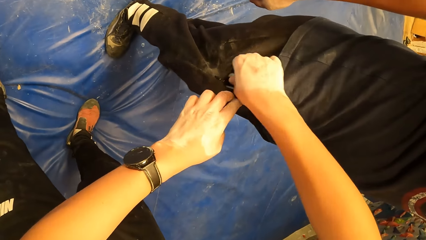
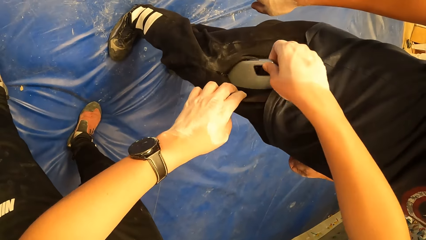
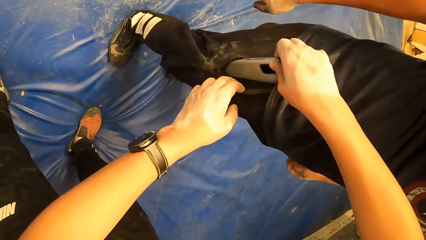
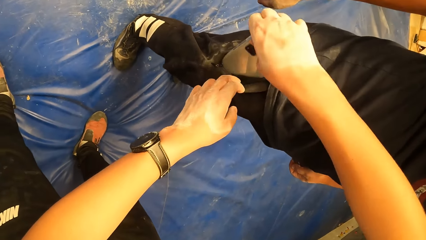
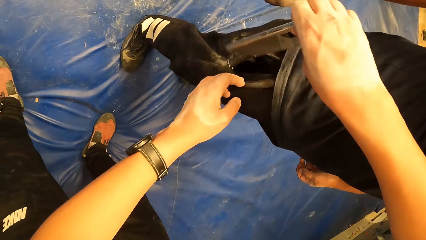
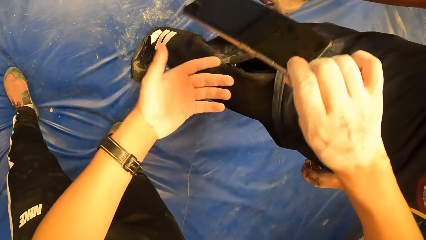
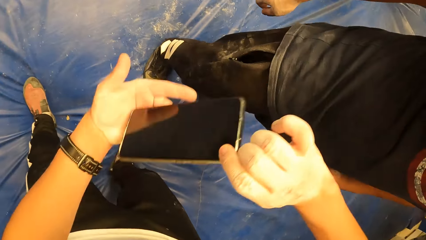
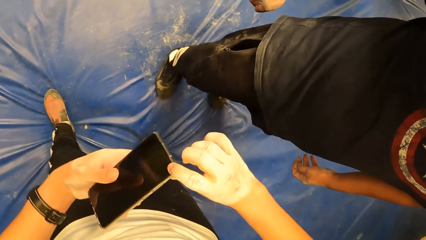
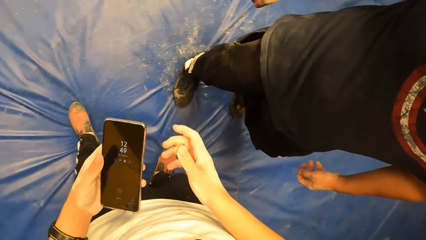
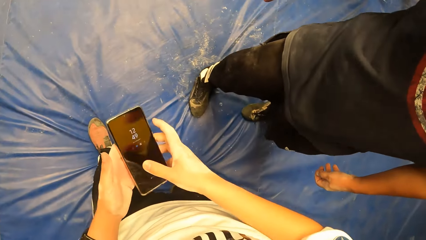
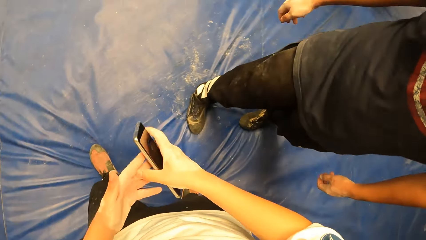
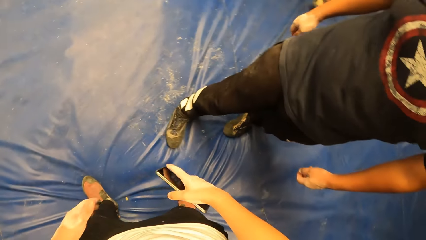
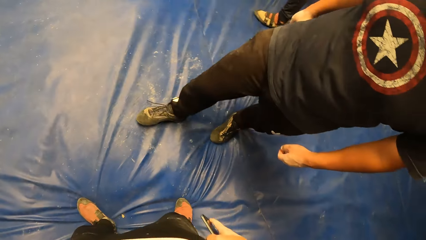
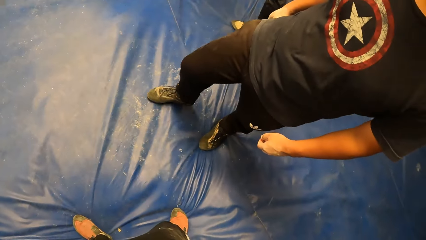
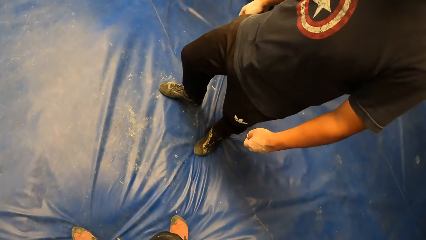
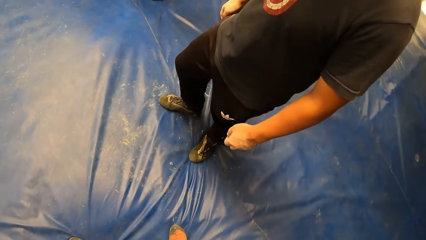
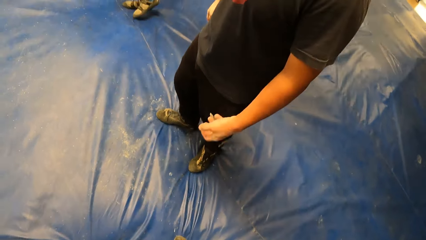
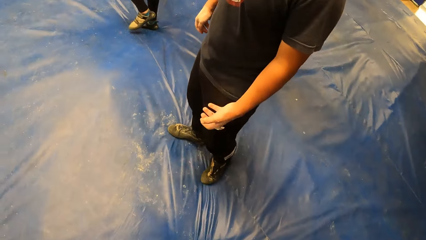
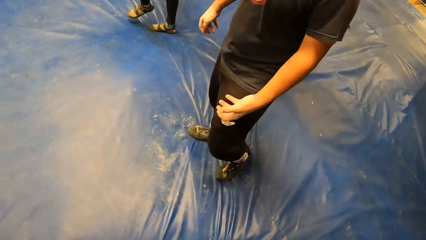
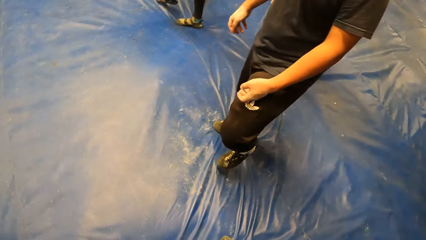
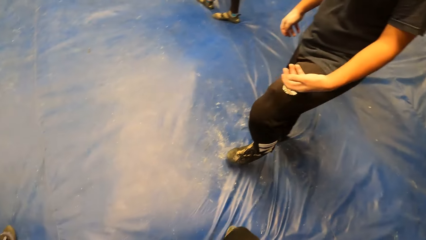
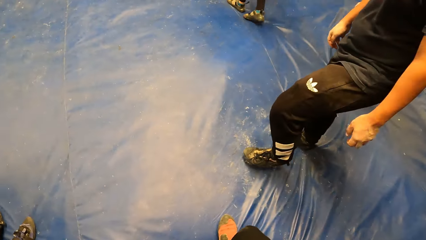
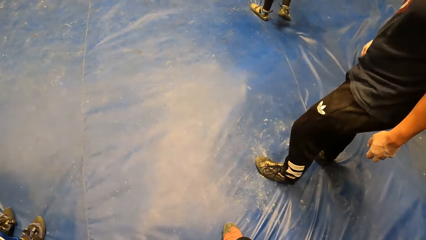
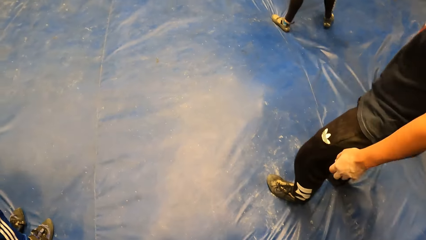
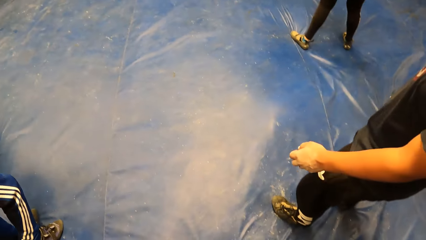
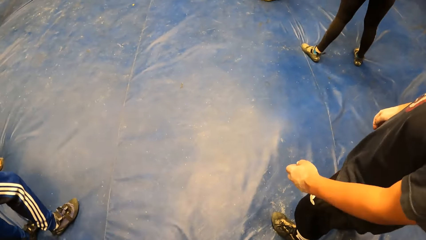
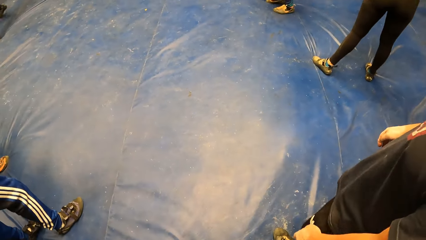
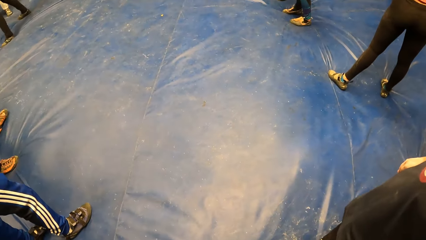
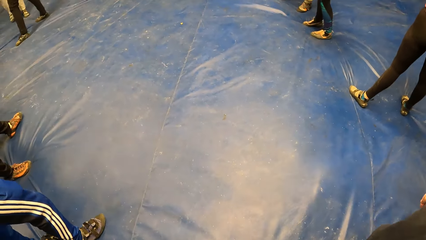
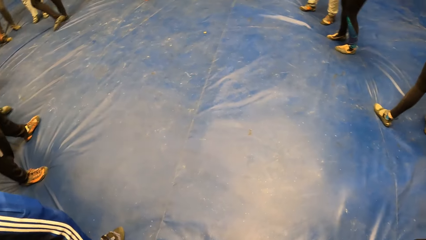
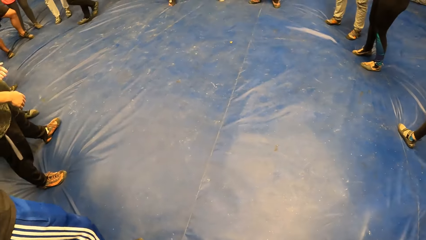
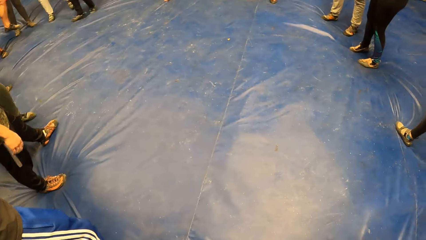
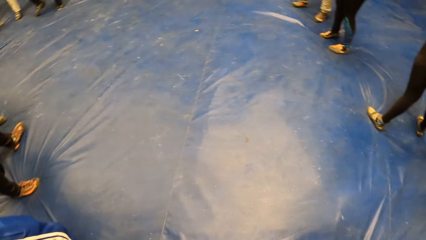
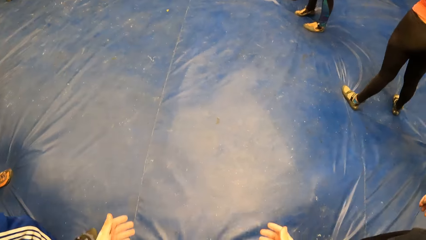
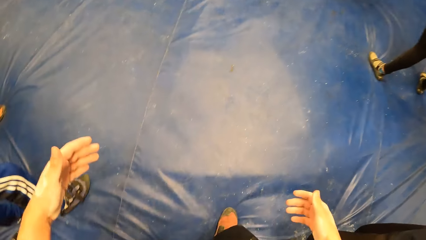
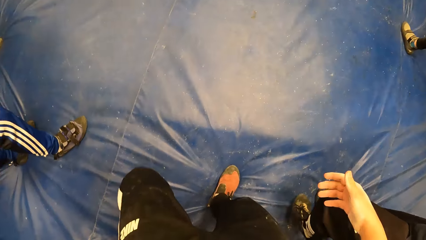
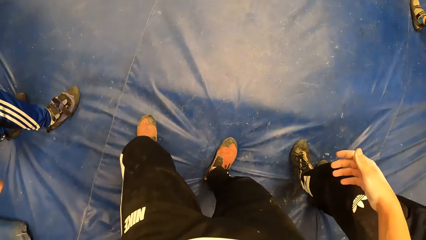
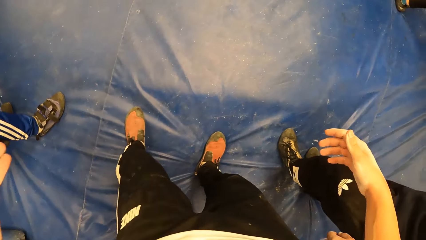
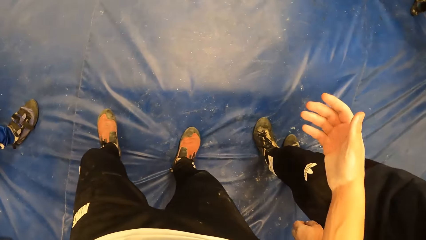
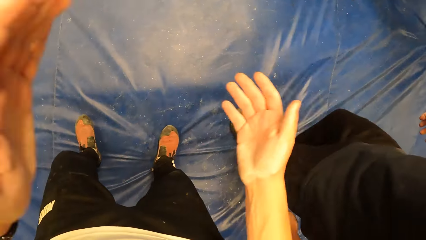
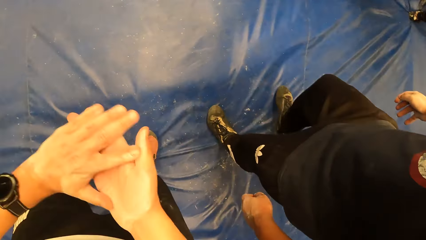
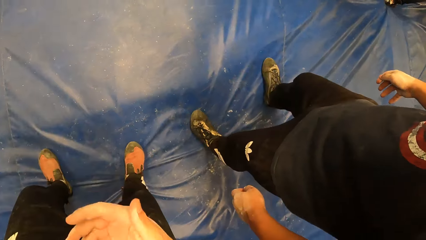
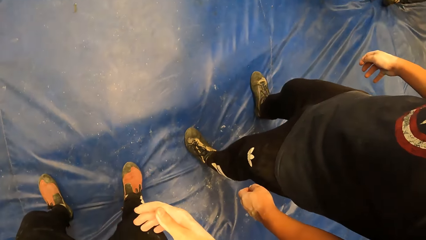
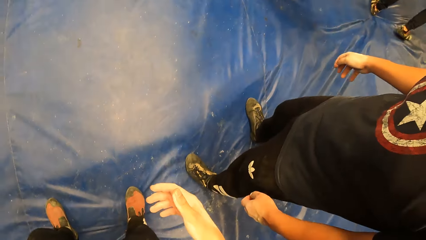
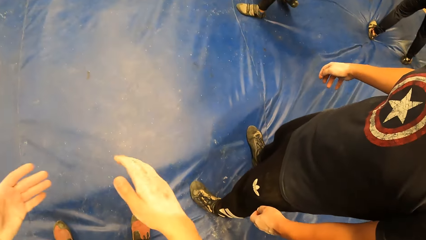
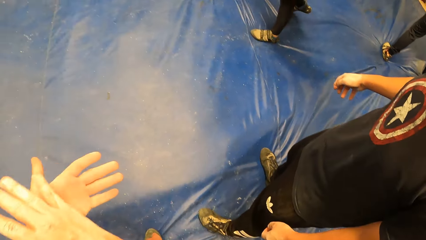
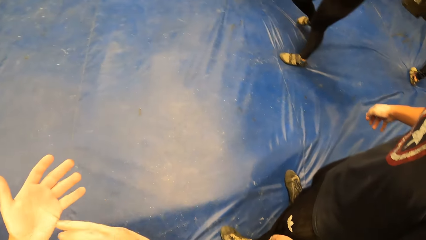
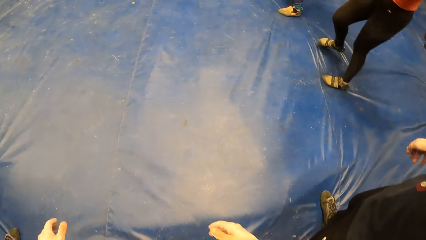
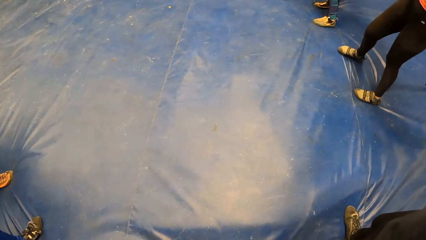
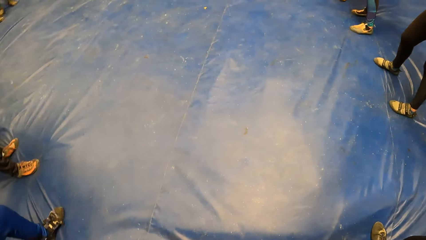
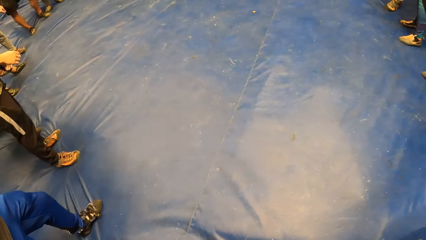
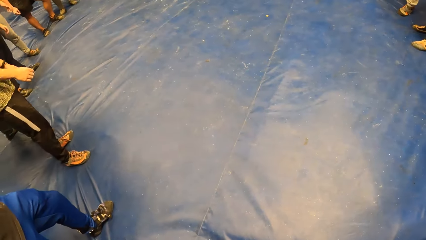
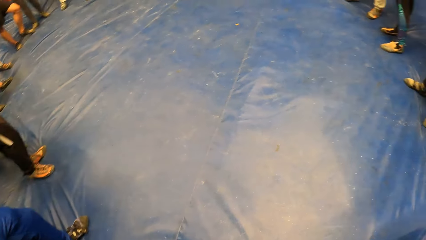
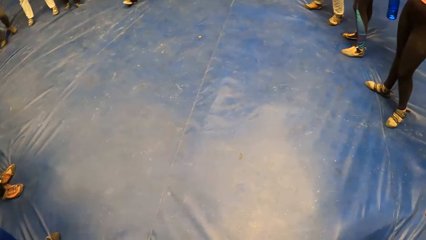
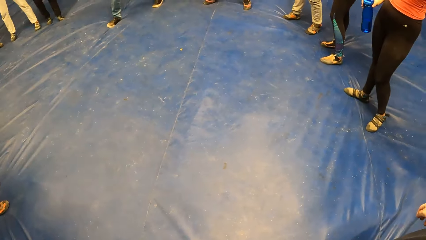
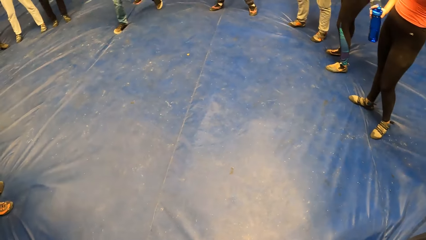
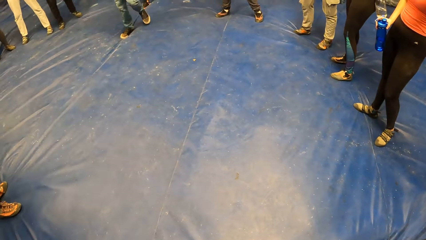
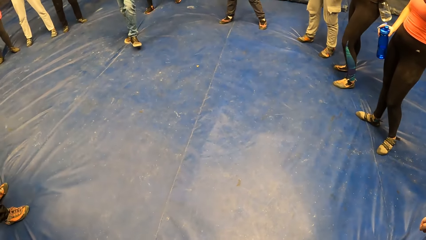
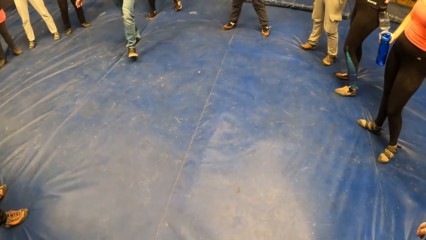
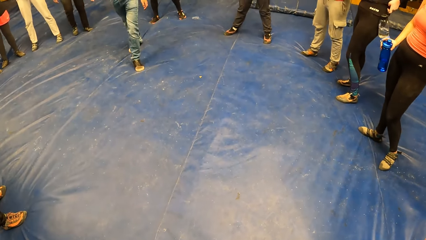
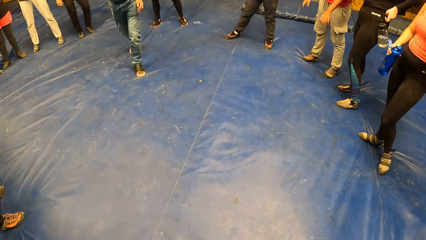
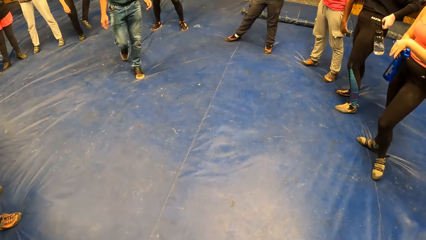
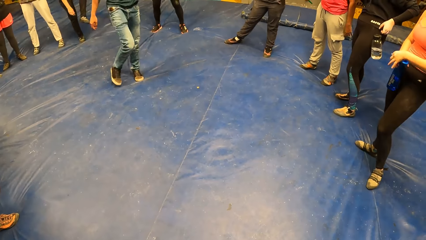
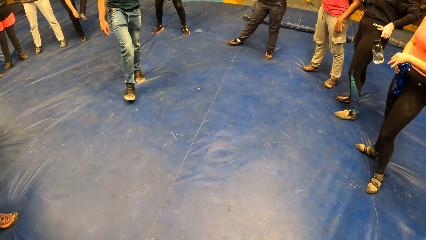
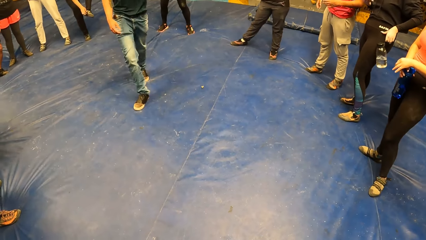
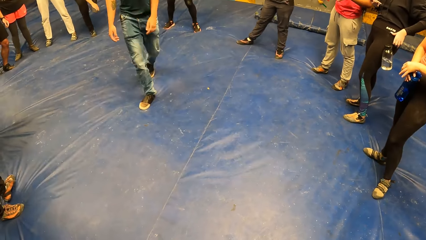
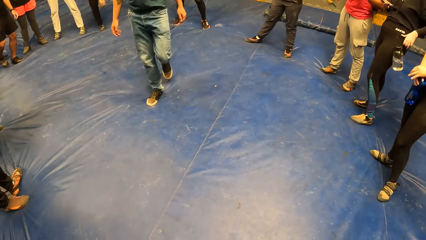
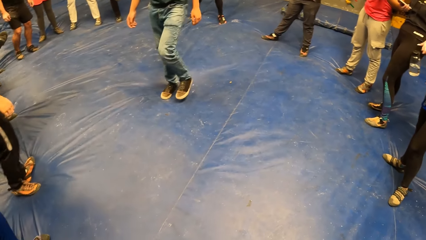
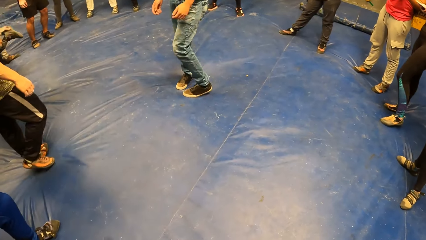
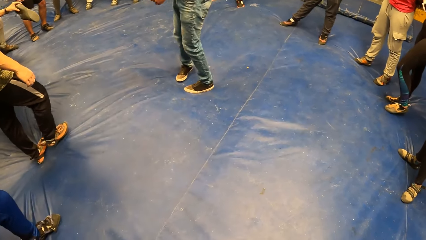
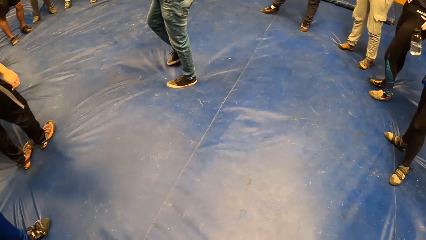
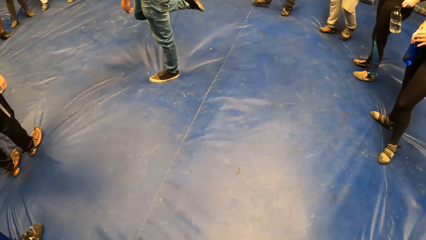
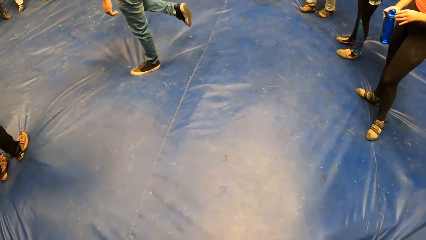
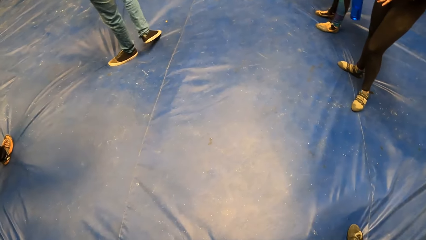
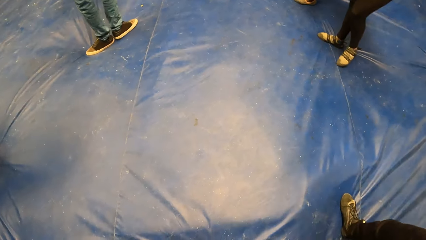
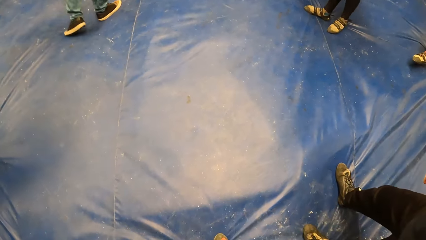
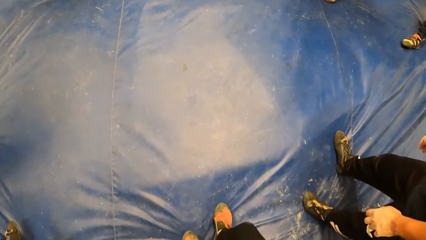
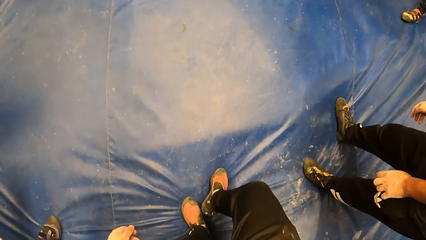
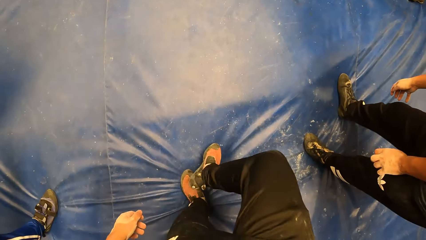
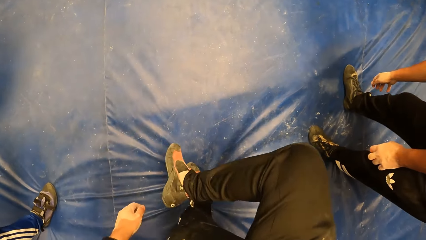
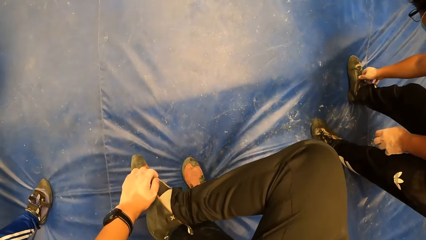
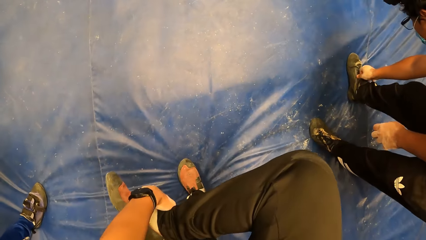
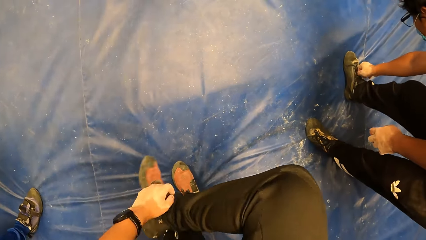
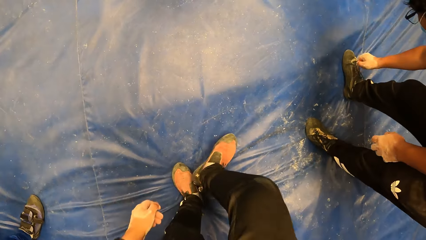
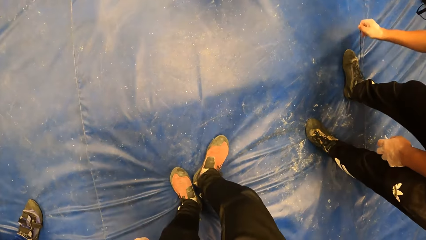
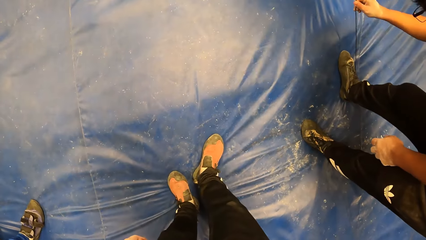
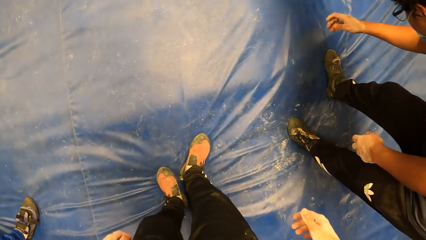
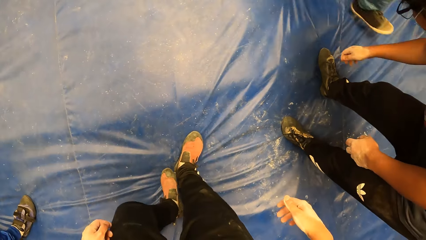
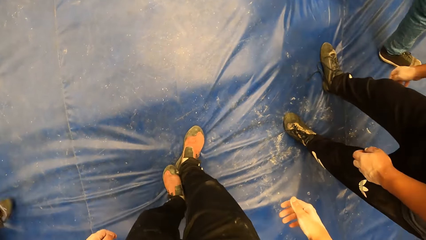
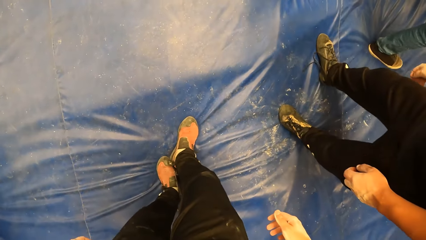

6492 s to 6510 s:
The camera wearer removes a phone from a man's trouser pocket with his right hand. He passes the phone from his right hand to his left hand, holds the phone with his left hand, and passes the phone from his left hand to his right hand. The man walks on the floor. The camera wearer claps both hands. He lifts up his leg. The man unties his shoelaces.
